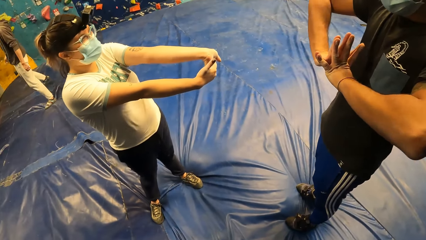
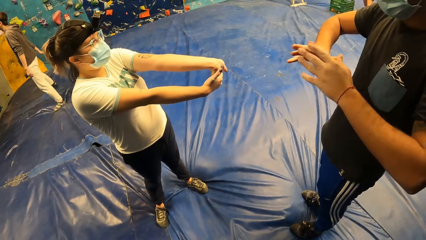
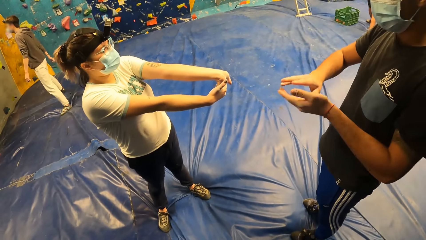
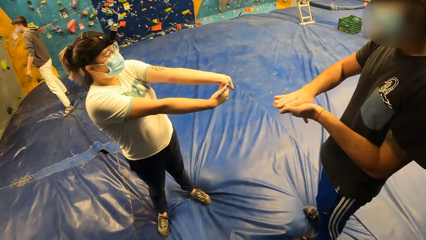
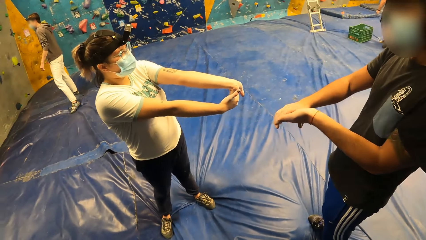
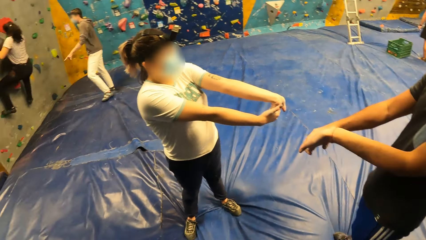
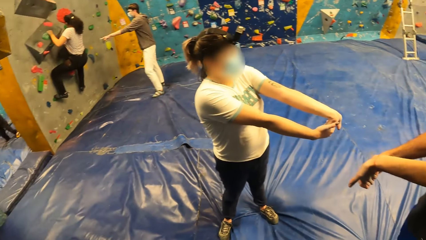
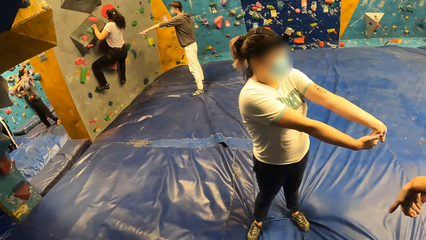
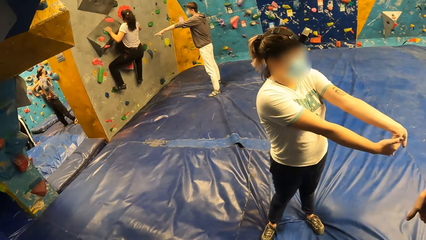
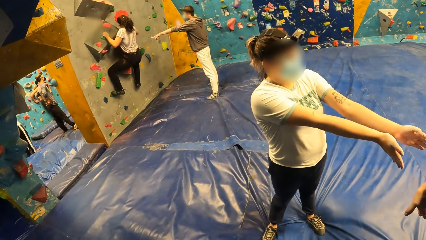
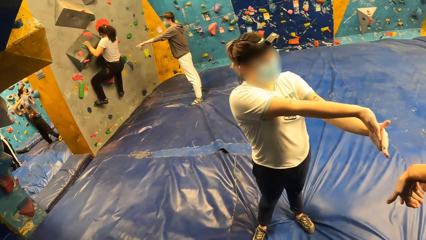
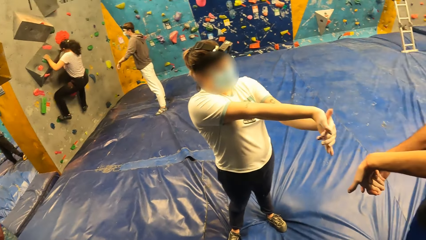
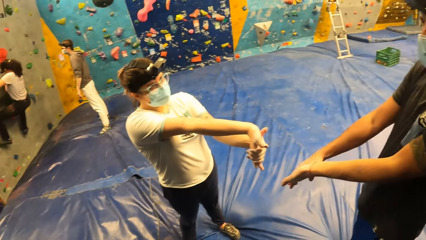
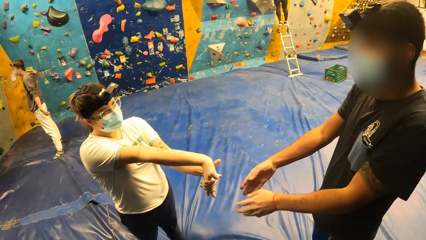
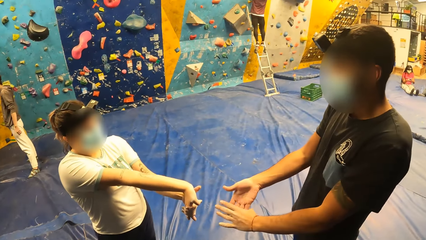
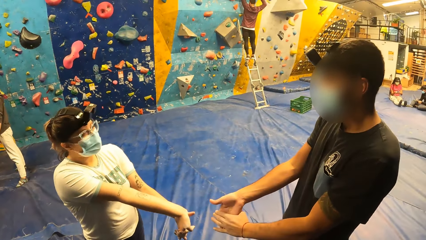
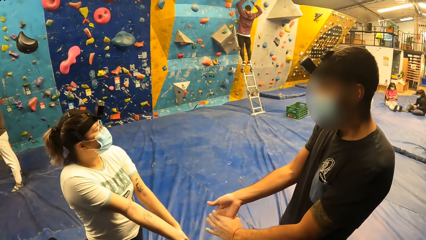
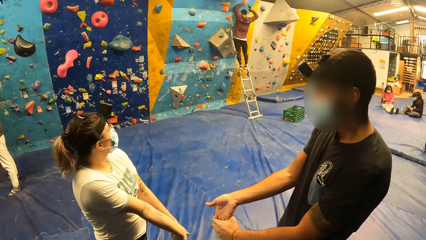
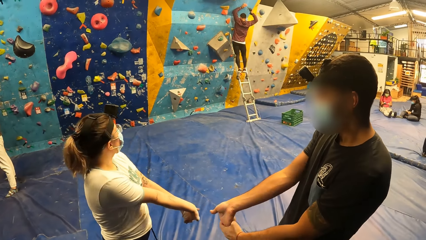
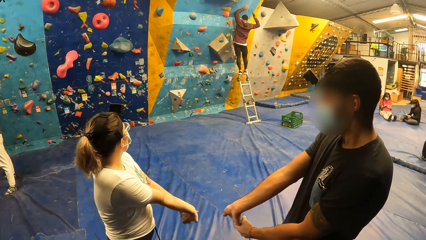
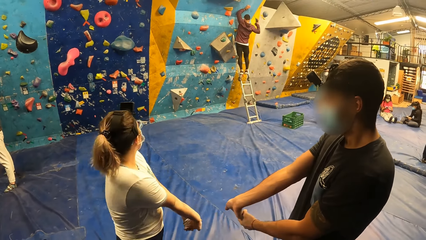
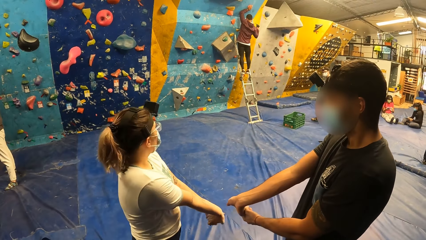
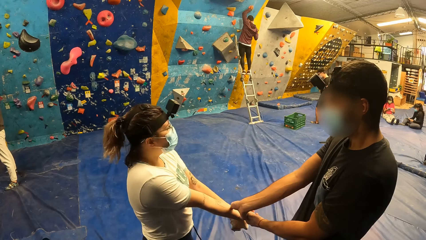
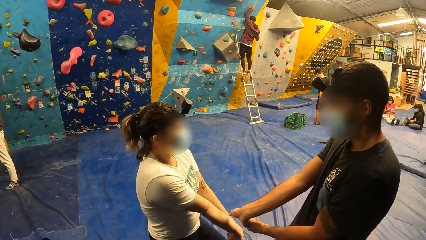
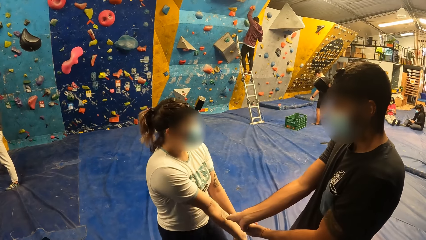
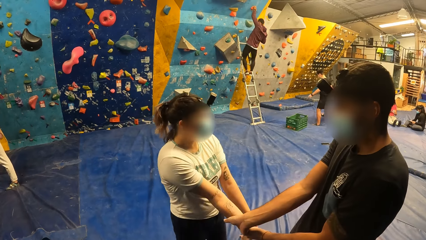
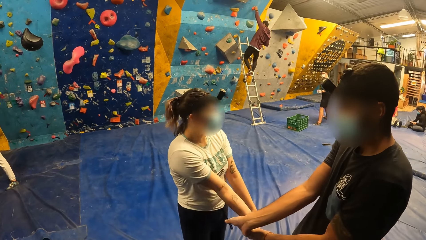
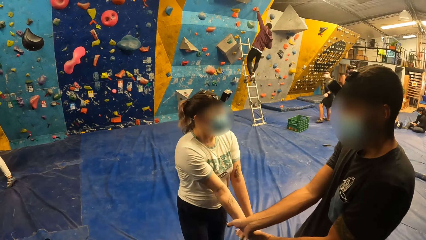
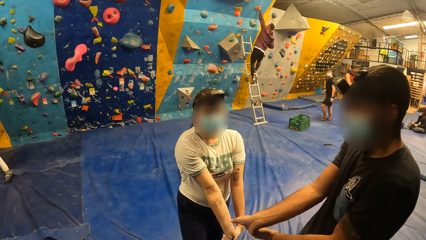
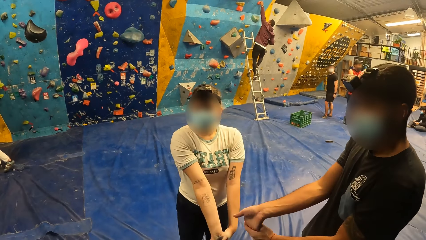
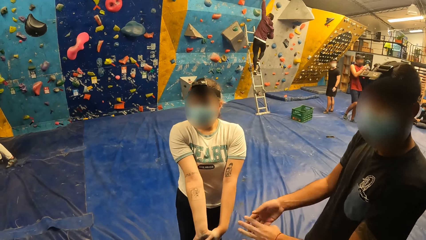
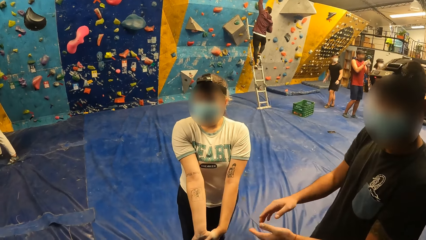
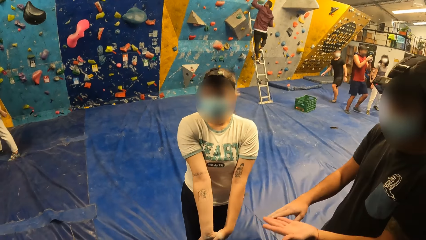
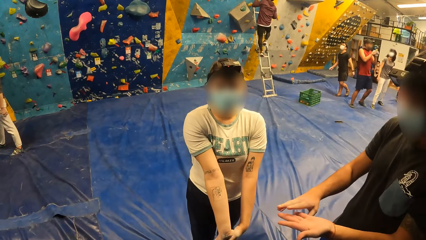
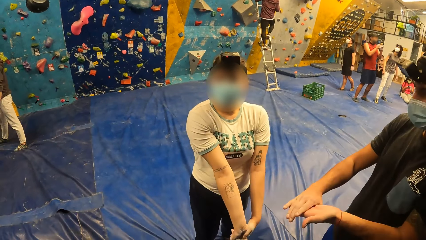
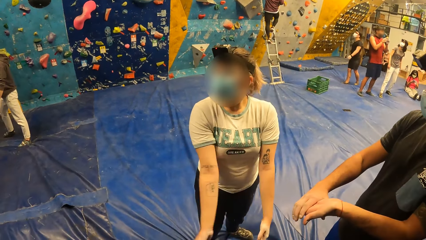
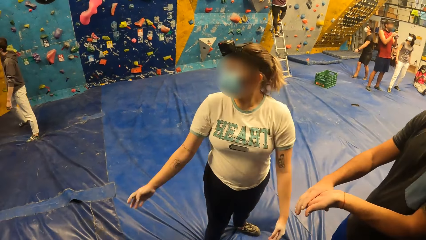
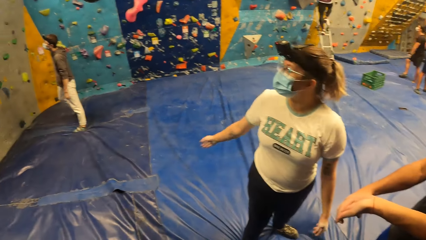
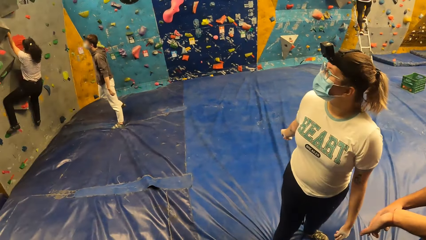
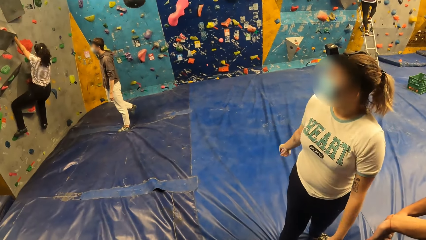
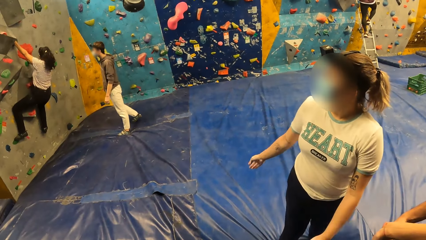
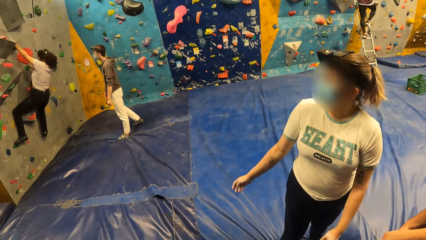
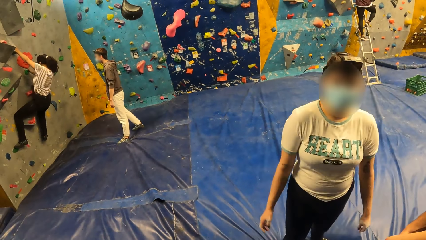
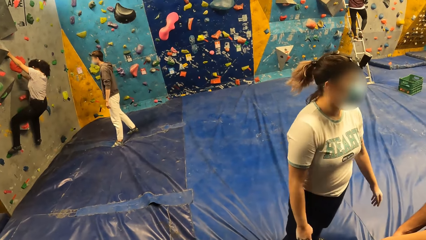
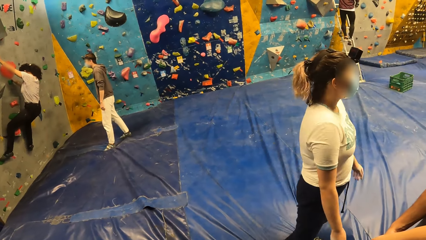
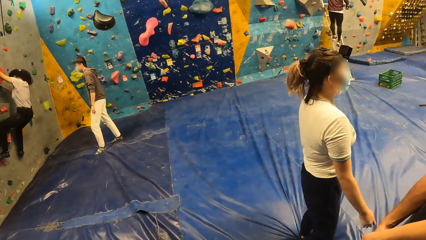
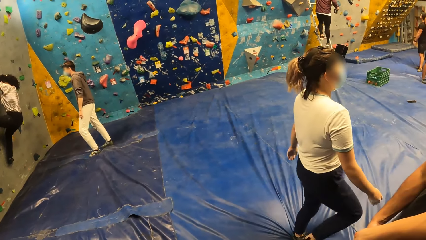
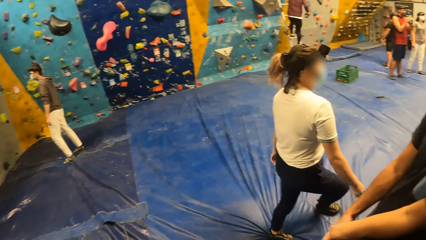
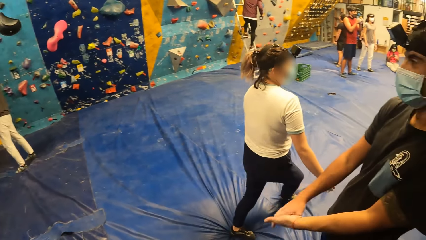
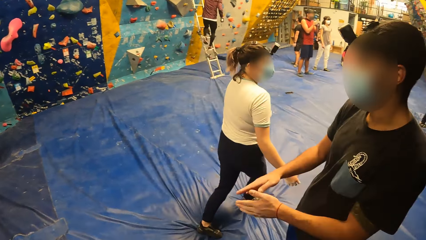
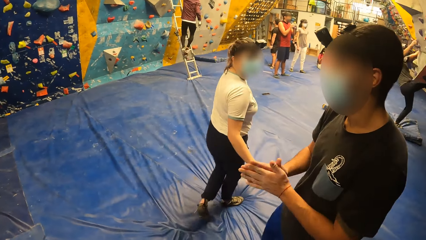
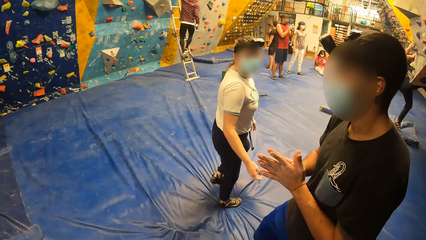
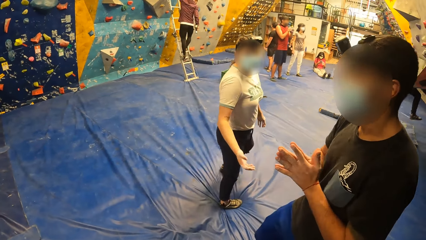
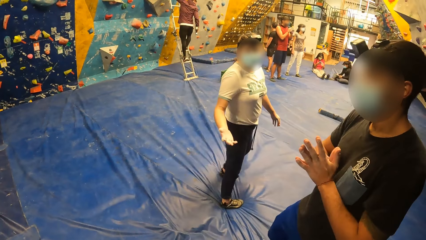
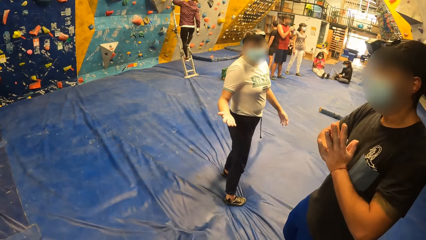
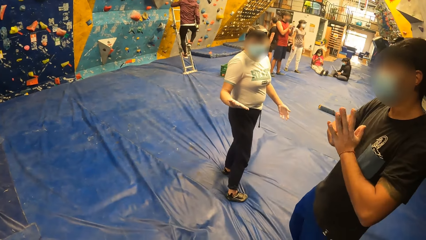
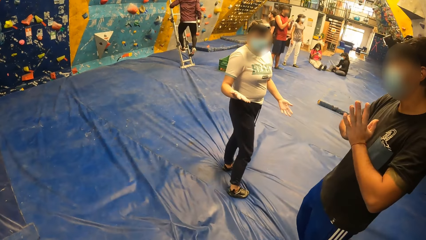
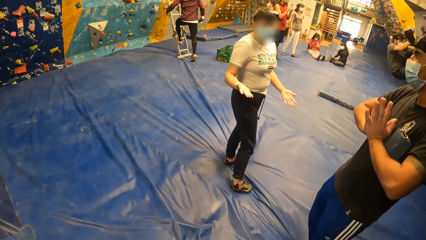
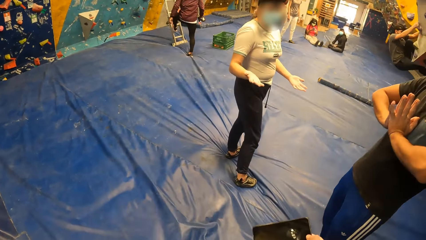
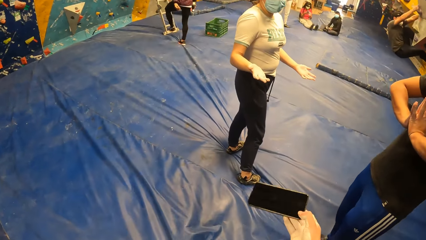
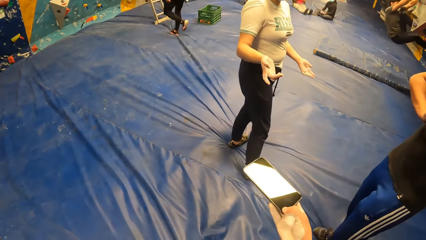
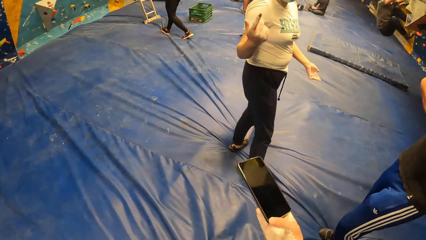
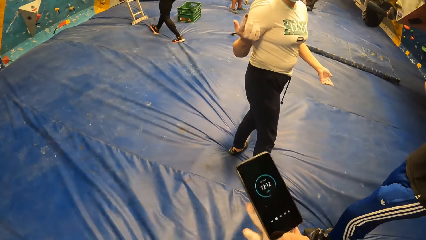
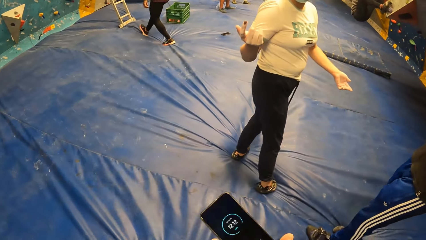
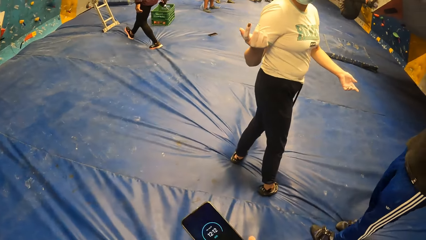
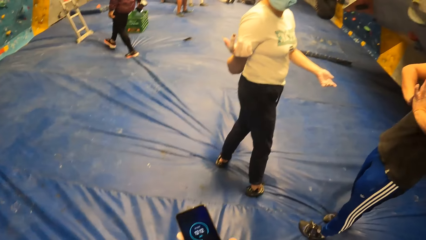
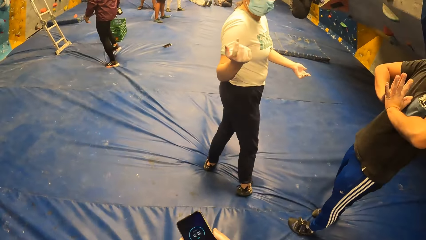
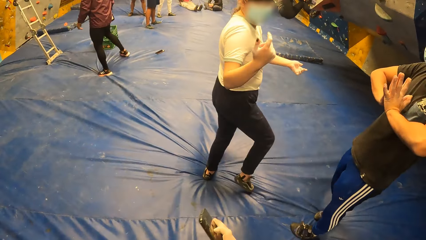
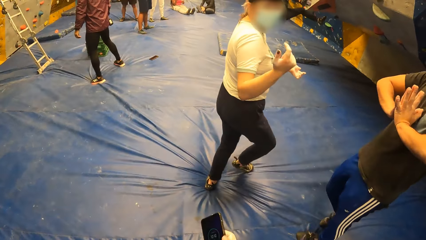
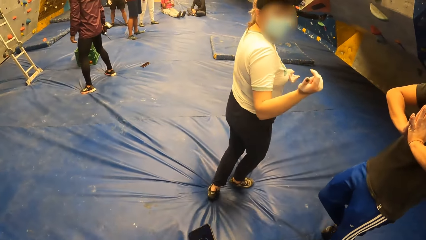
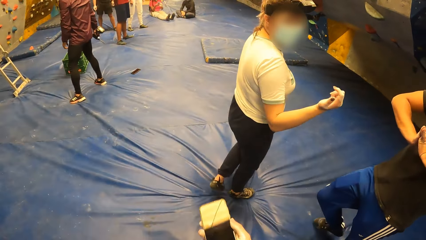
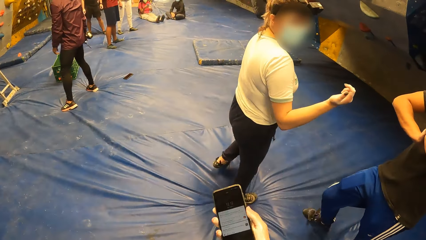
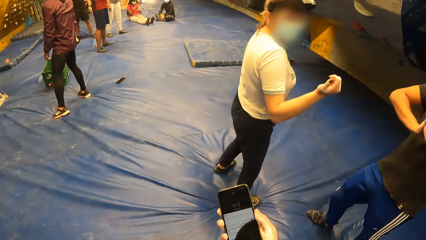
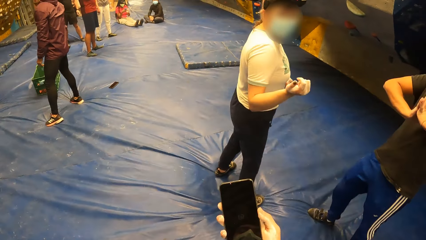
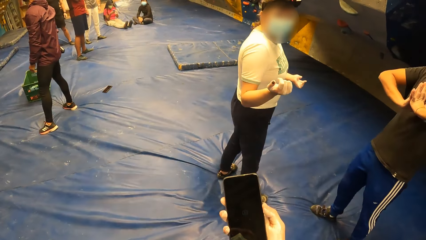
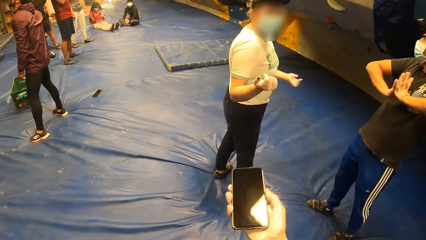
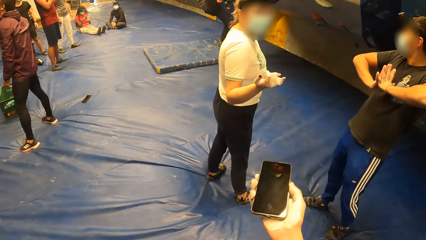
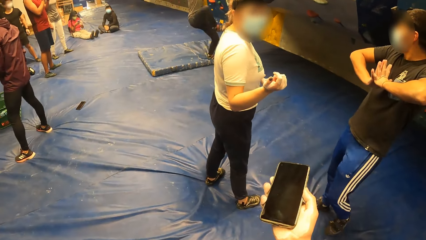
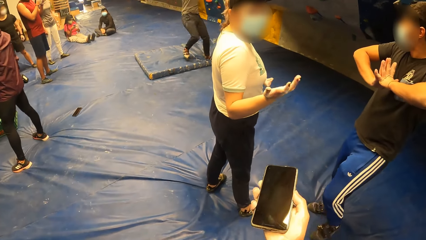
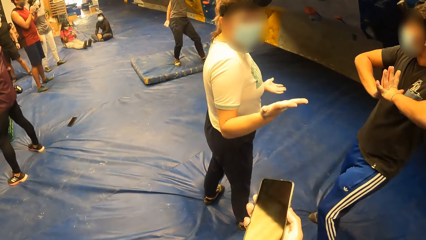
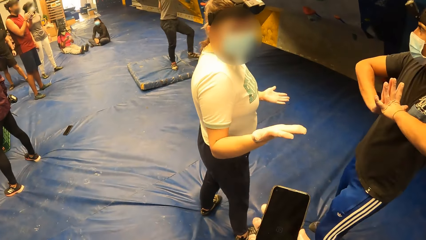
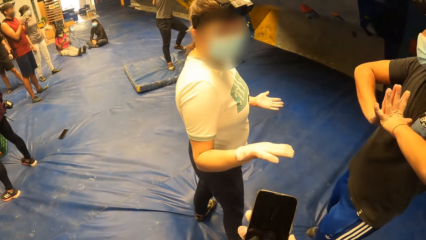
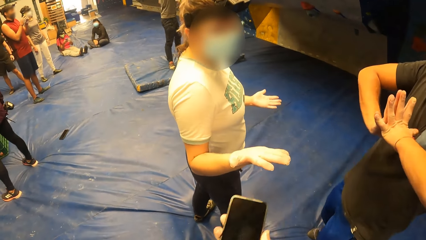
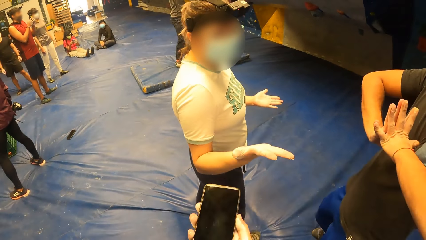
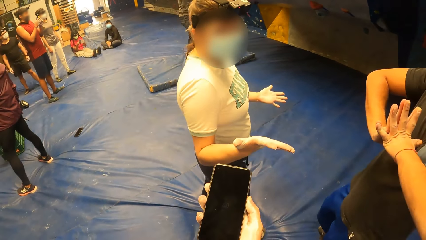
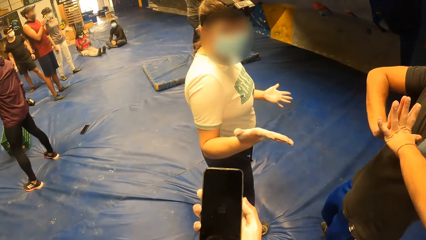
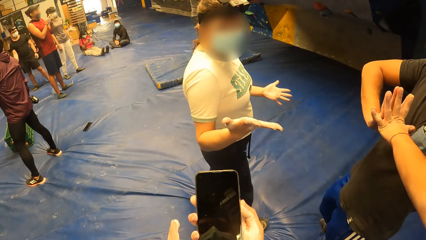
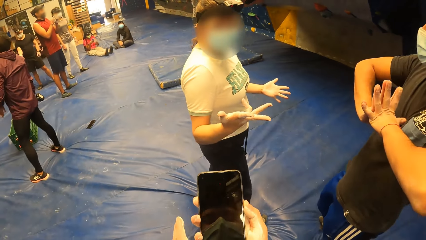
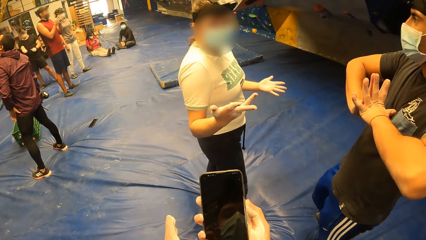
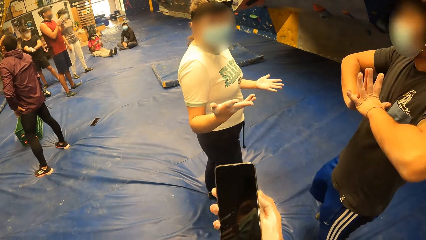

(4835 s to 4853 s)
The camera wearer looks around. A lady moves the hands and steps forward. The camera wearer removes the phone from the pocket. They use the phone and look at the phone. They converse with a man and a woman.
